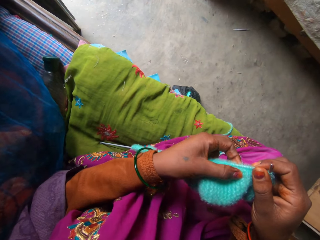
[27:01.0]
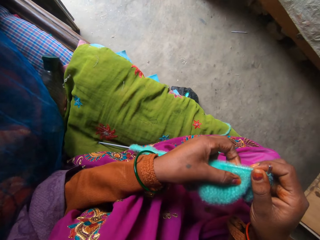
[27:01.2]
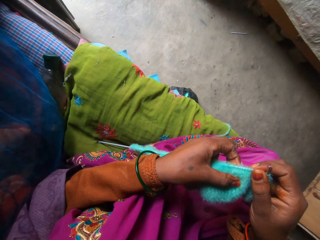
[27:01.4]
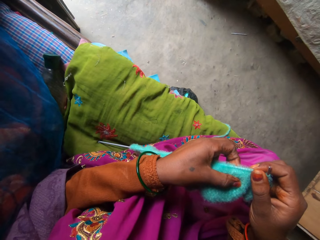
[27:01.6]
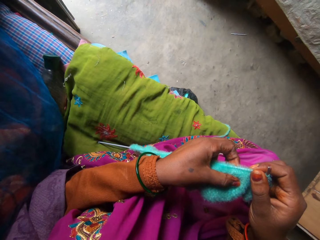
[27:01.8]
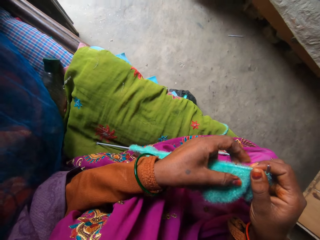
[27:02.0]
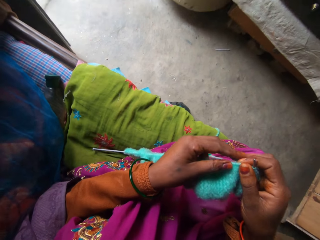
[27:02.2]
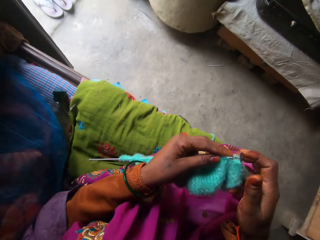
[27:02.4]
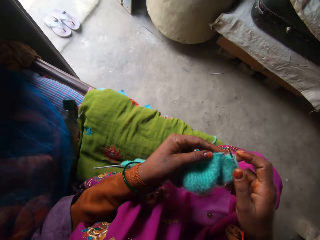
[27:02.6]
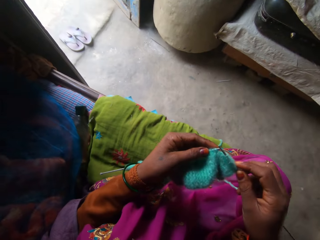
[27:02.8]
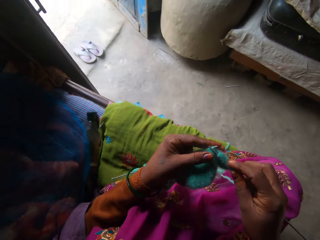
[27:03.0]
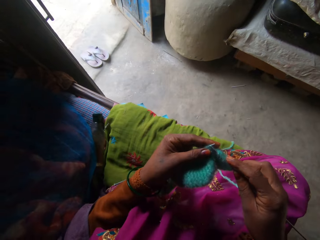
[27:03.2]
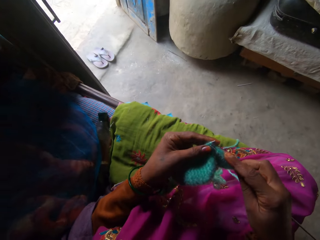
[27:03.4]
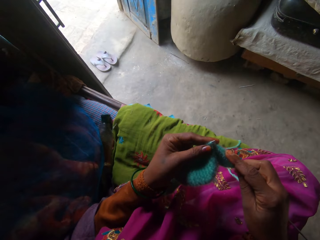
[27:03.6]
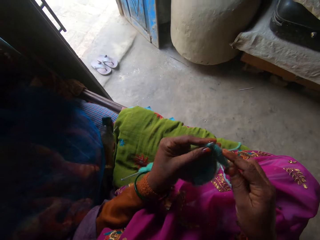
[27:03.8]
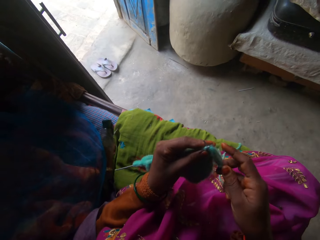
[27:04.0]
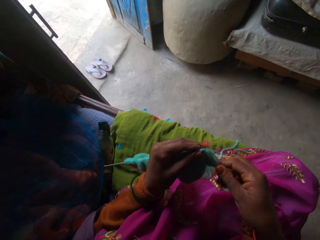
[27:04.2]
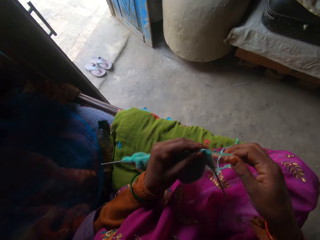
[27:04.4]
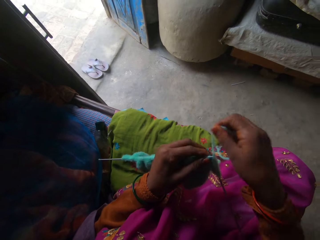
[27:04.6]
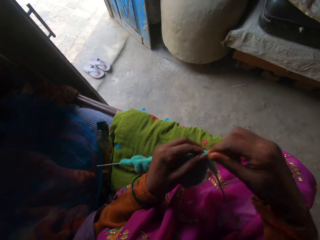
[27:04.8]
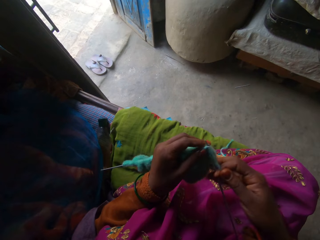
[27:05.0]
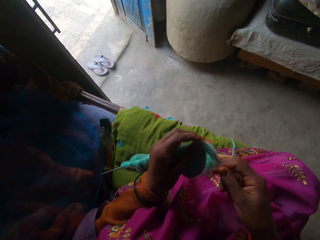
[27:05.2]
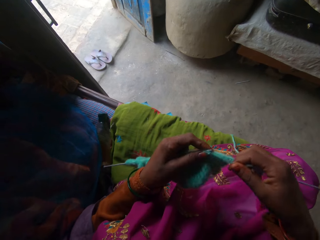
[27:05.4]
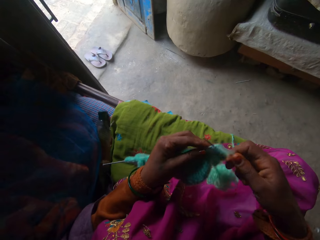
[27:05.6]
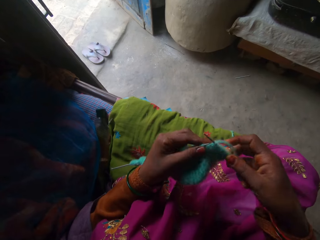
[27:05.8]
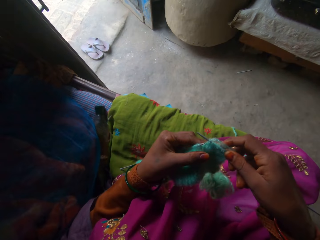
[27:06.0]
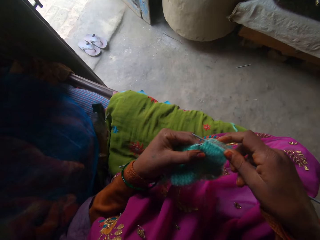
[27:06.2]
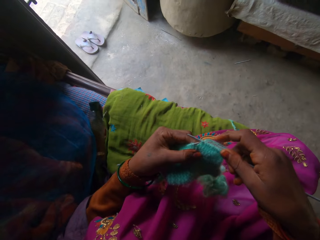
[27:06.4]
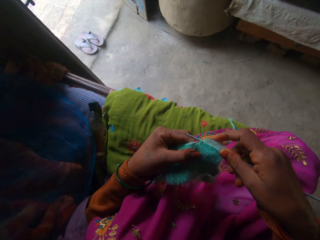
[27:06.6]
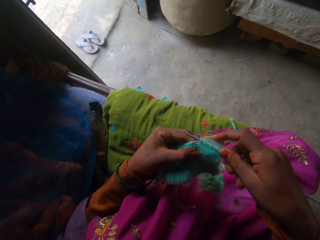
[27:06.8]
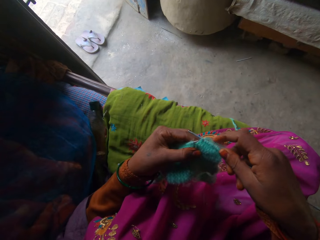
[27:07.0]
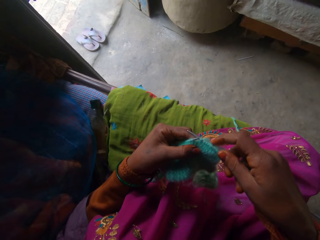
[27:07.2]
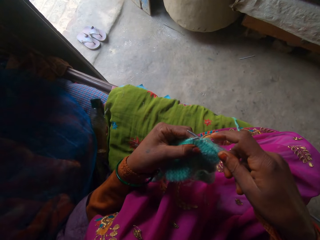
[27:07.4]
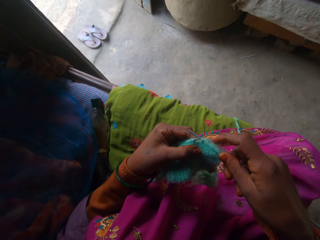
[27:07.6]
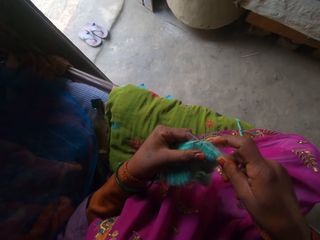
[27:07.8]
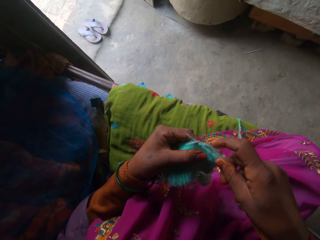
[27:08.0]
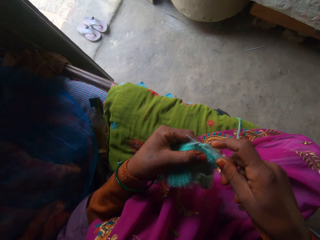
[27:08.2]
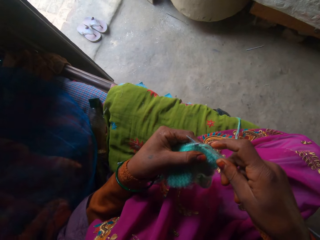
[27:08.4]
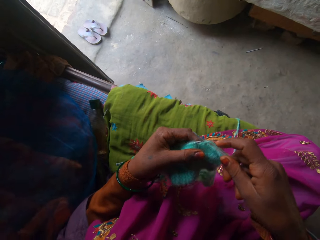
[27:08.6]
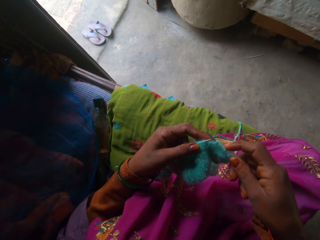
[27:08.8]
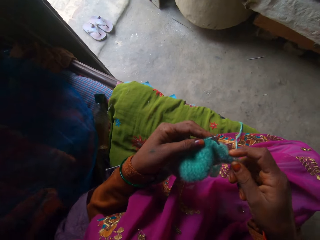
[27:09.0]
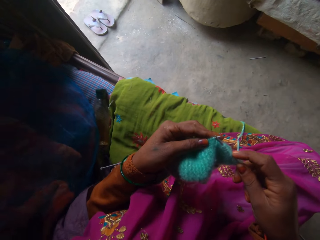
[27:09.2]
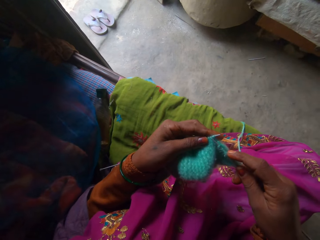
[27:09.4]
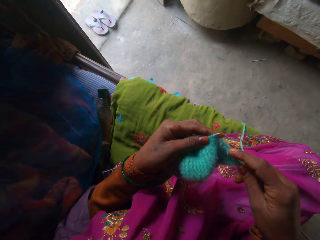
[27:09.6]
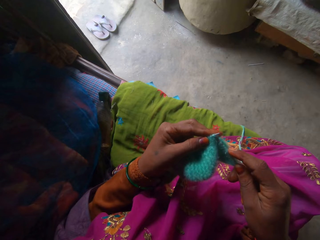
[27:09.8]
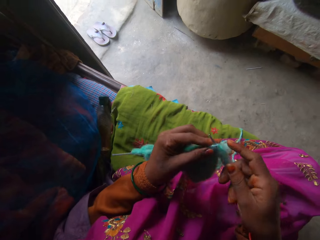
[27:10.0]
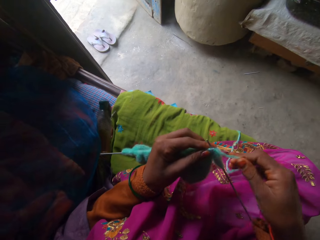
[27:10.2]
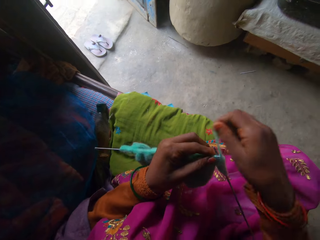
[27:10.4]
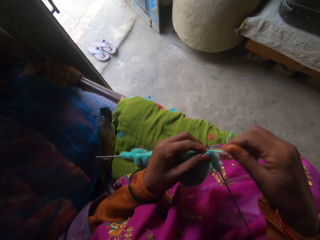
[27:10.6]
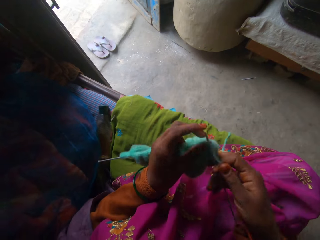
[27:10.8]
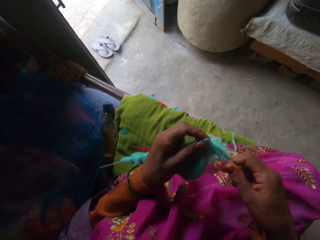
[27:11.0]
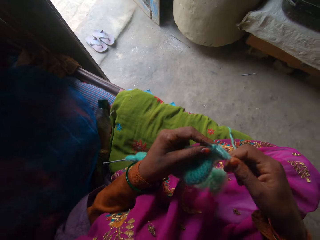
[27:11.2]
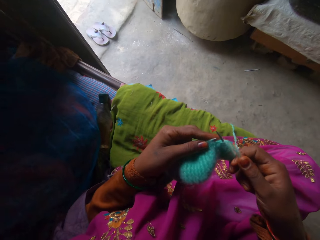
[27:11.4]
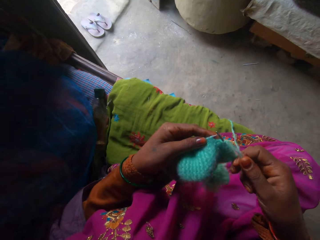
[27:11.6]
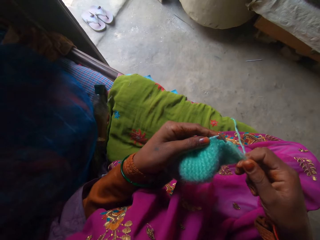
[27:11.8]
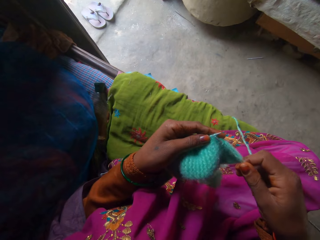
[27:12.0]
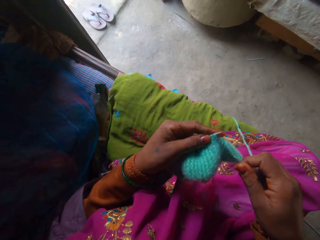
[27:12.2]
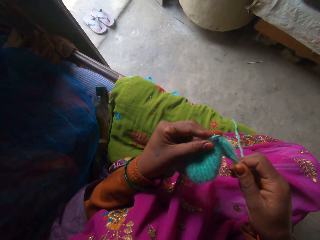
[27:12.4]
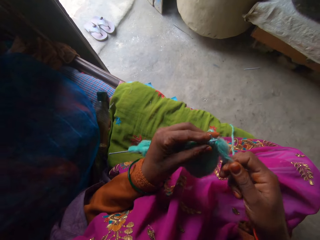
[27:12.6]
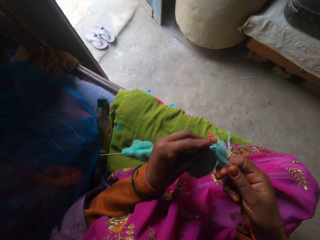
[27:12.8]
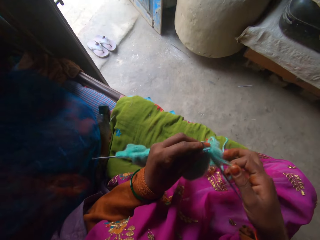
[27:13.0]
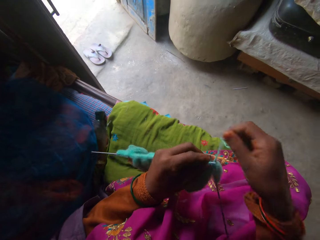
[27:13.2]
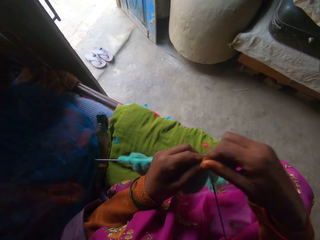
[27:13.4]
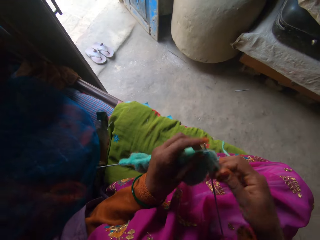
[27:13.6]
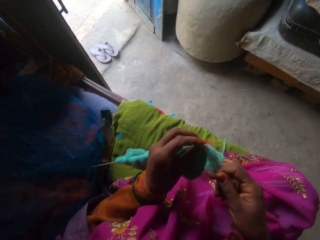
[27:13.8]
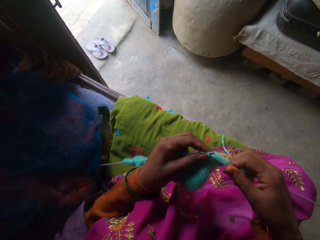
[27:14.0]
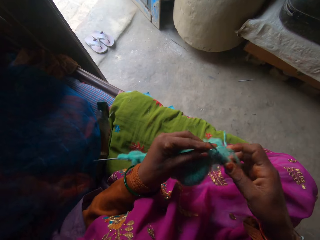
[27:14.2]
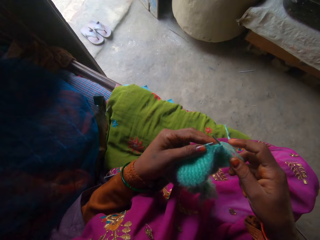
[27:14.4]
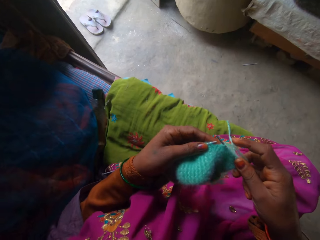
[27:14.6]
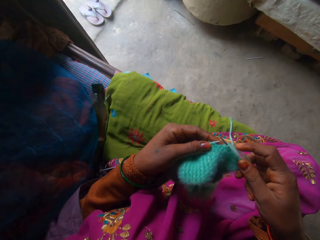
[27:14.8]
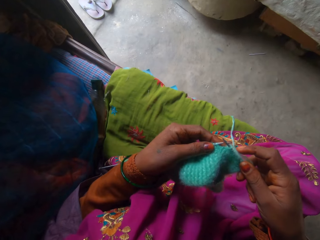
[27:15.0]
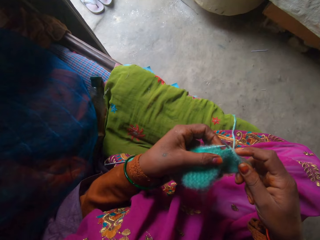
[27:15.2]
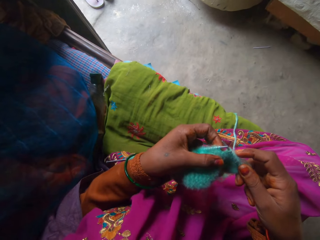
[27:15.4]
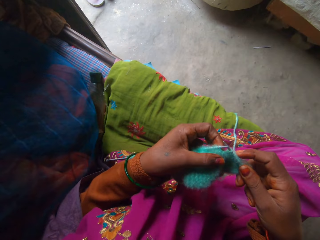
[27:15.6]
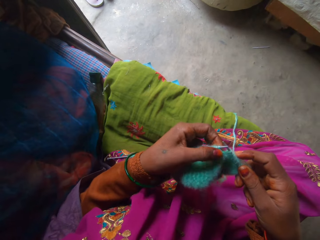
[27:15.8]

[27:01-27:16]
The camera wearer turns around. They knit a thread with a knitting needle. They hold a knitted thread. They knit the thread with the knitting needle.

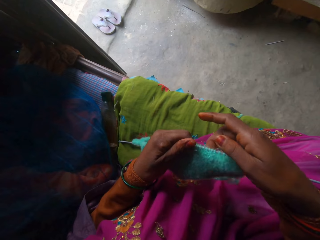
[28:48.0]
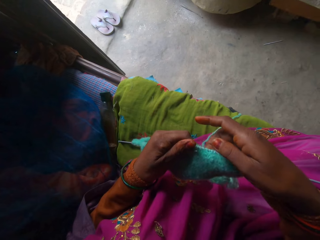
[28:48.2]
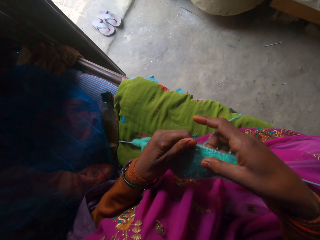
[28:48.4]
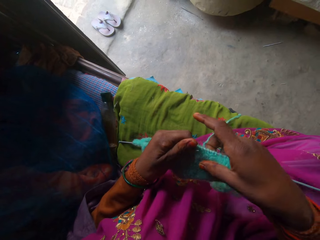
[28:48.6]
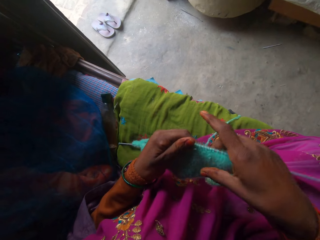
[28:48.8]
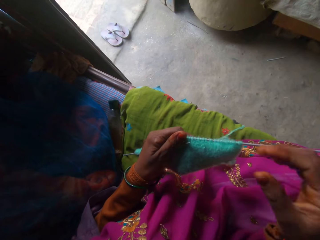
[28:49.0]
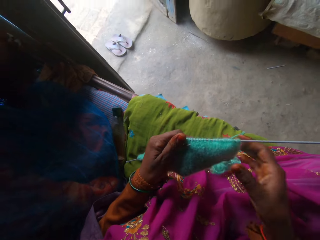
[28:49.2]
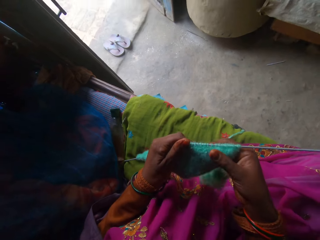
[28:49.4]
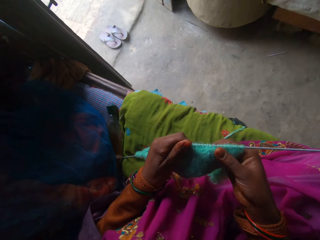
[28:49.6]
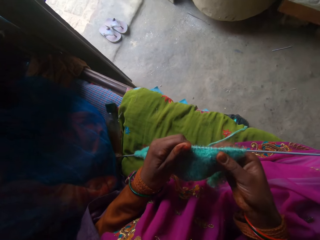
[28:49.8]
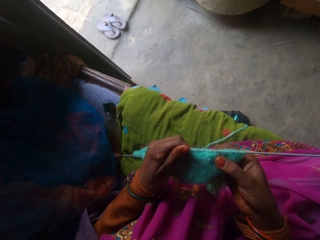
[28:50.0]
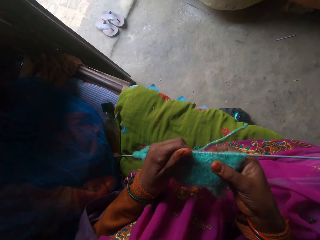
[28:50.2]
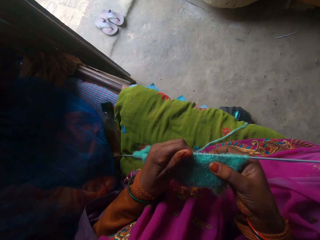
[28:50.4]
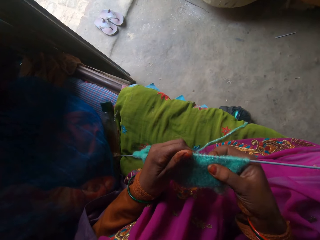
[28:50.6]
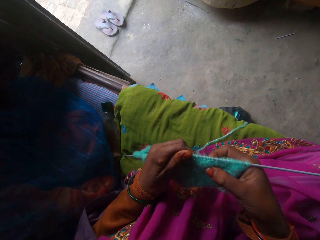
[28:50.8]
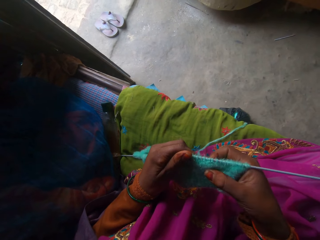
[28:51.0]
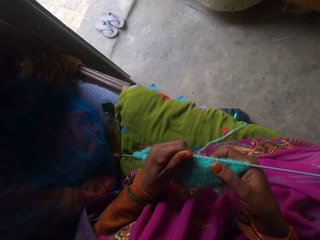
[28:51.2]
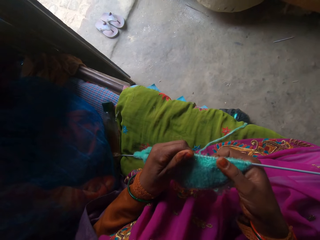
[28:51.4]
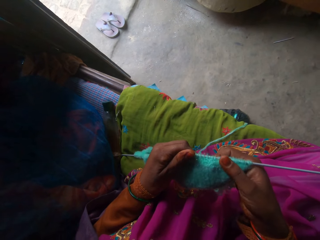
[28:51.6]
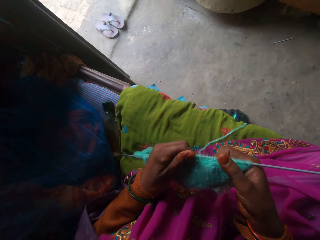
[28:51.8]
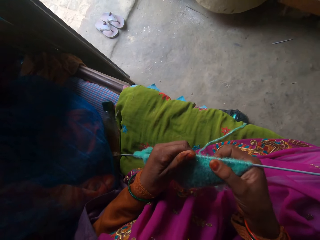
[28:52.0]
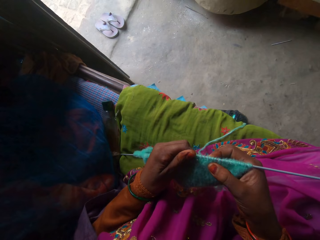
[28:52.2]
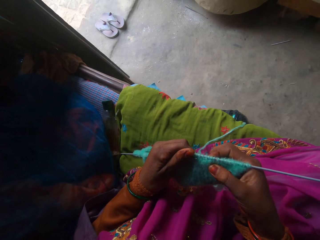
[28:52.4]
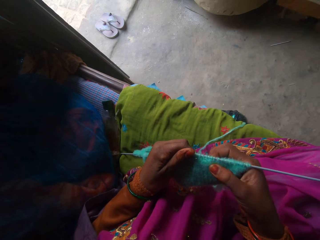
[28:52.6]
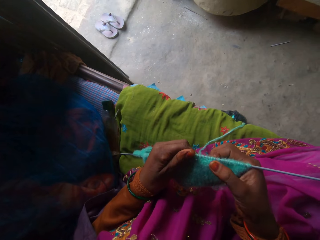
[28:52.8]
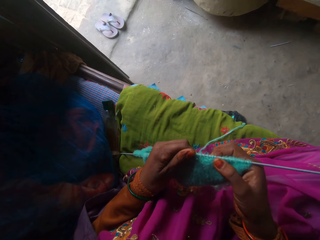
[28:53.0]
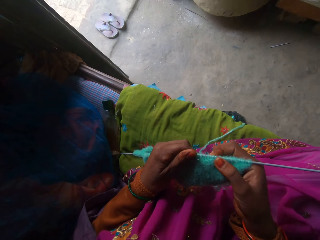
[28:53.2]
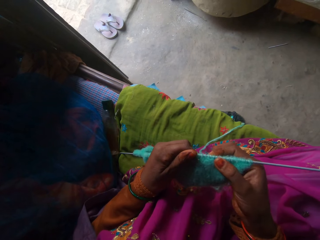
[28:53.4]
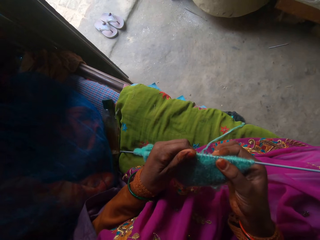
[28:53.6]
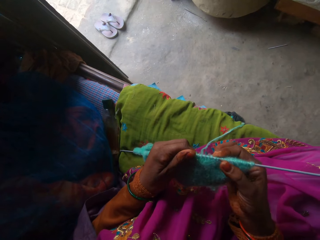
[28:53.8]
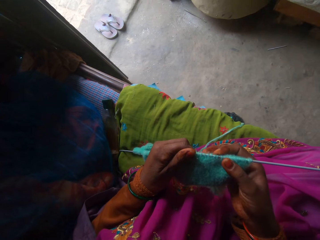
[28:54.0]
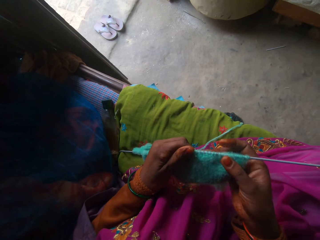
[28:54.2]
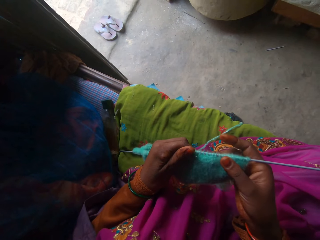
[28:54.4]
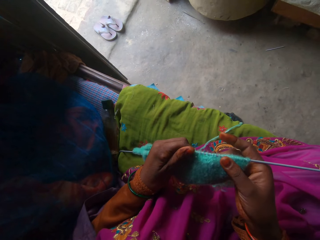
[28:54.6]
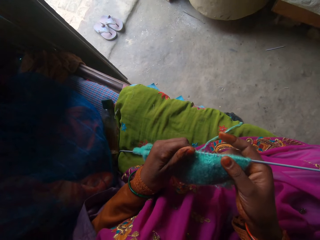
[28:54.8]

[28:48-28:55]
The camera wearer checks the cloth.
